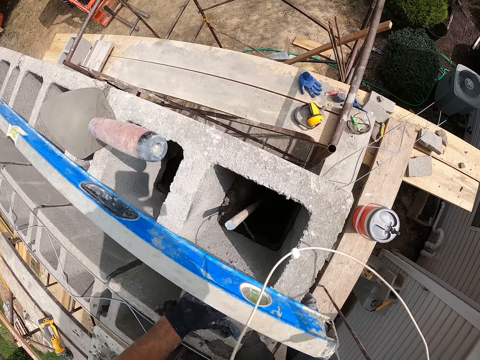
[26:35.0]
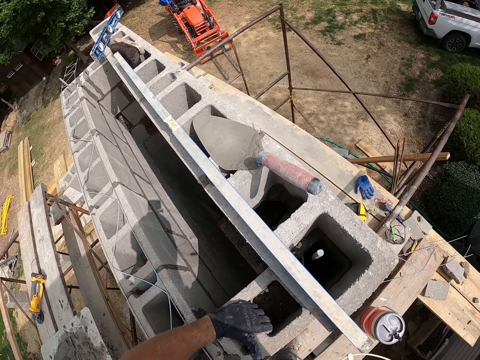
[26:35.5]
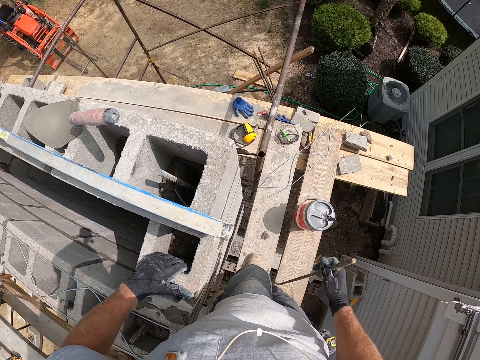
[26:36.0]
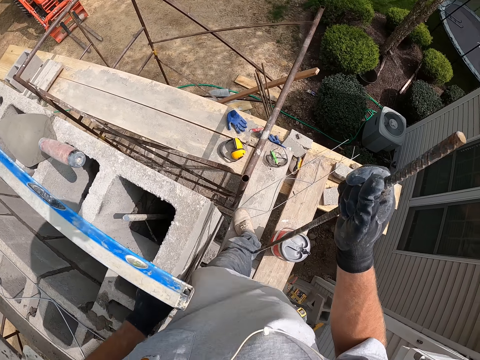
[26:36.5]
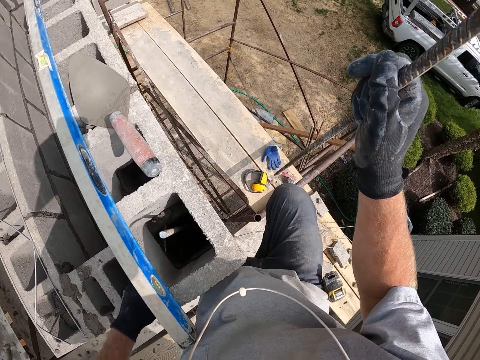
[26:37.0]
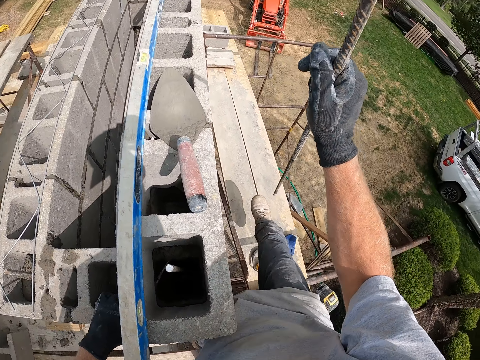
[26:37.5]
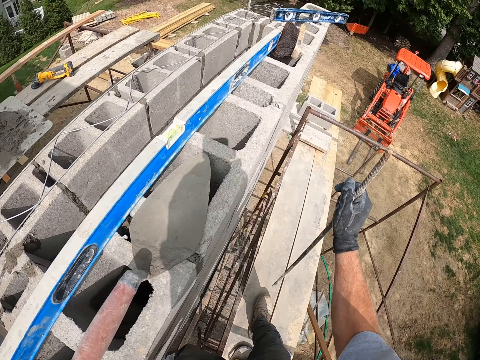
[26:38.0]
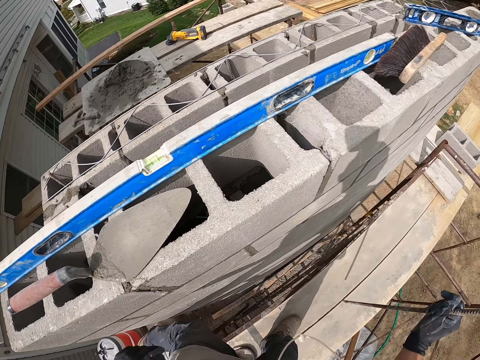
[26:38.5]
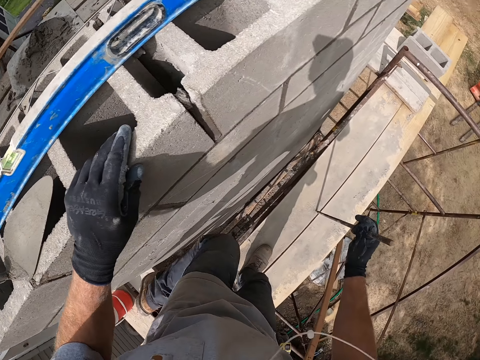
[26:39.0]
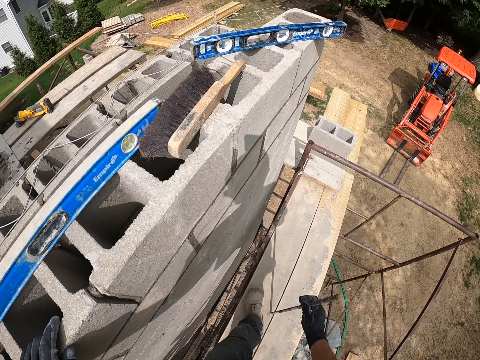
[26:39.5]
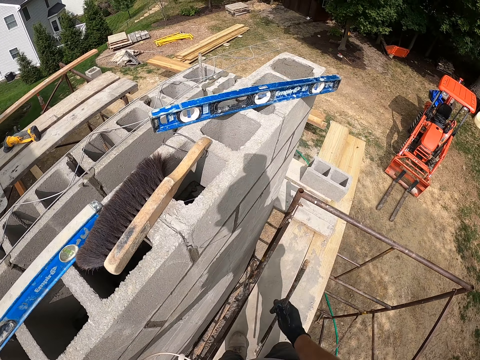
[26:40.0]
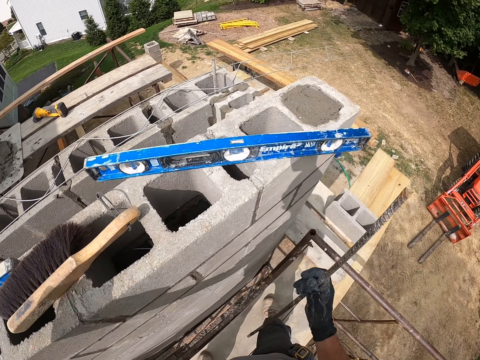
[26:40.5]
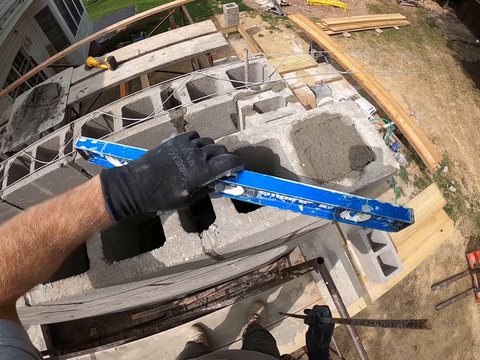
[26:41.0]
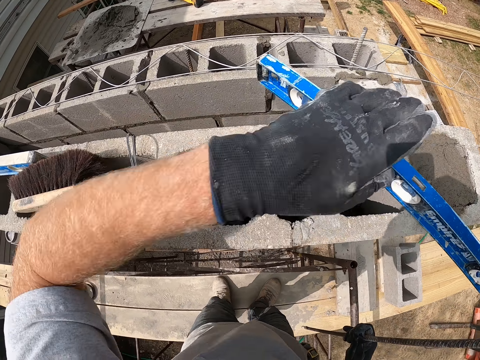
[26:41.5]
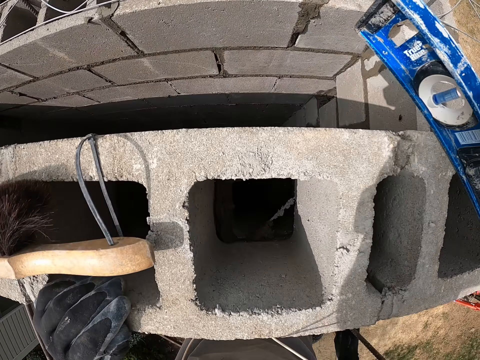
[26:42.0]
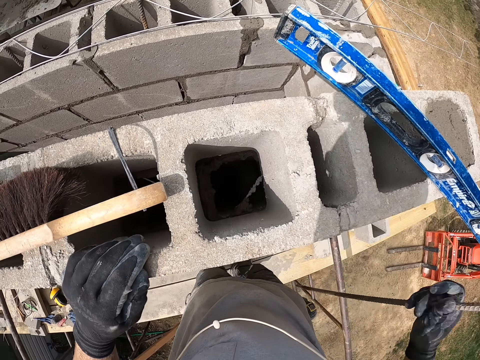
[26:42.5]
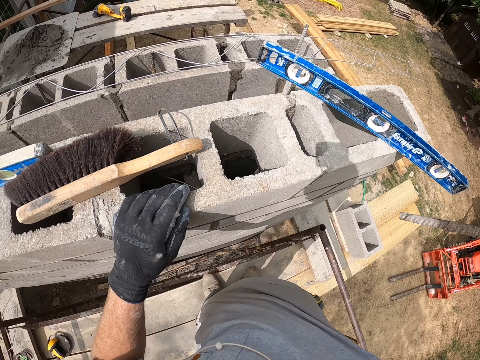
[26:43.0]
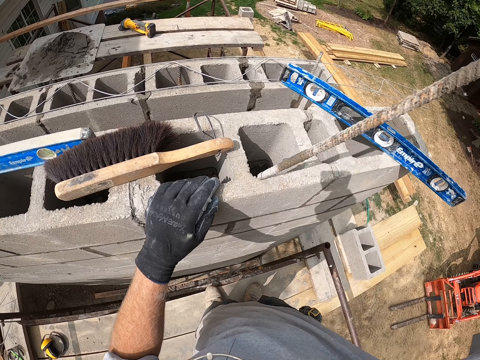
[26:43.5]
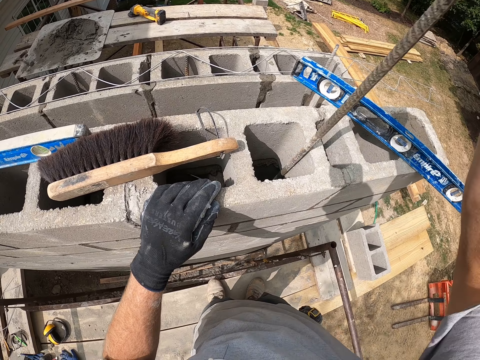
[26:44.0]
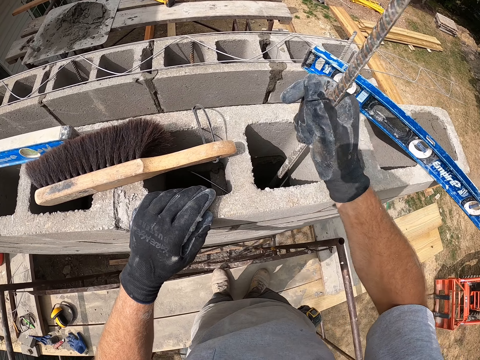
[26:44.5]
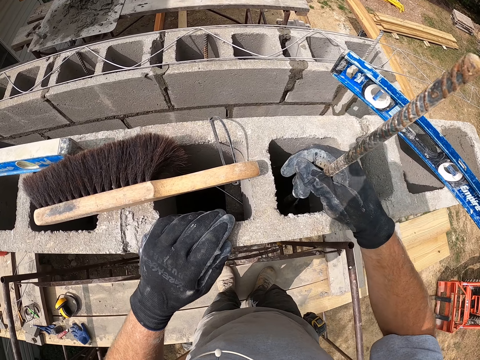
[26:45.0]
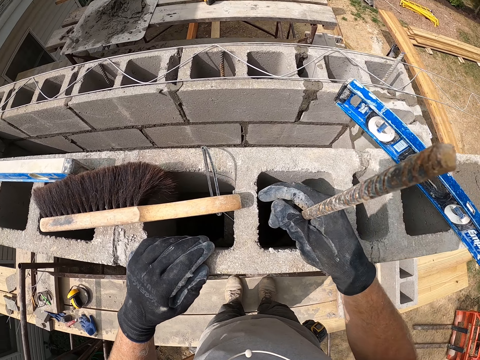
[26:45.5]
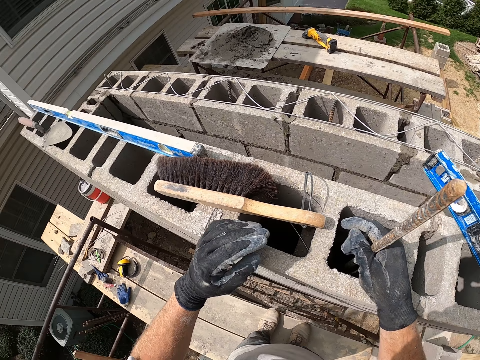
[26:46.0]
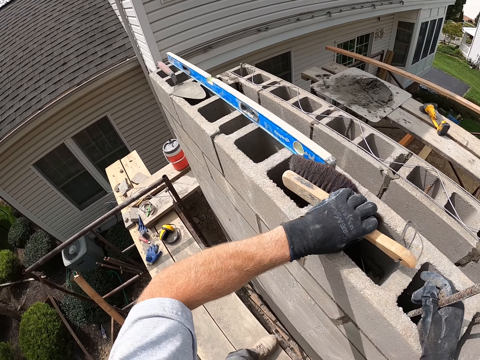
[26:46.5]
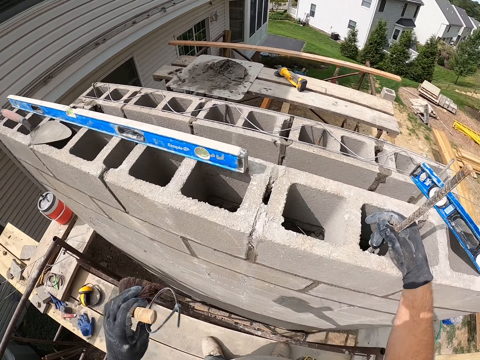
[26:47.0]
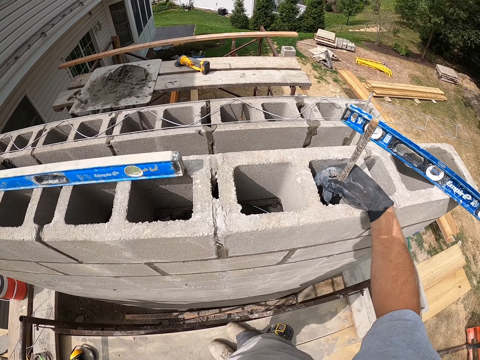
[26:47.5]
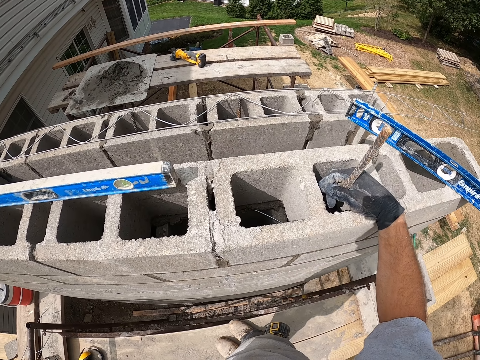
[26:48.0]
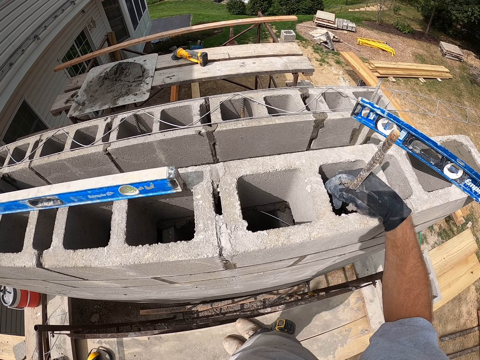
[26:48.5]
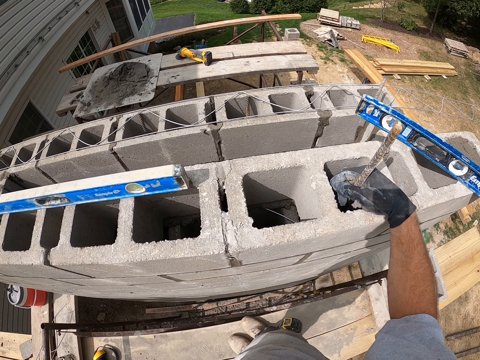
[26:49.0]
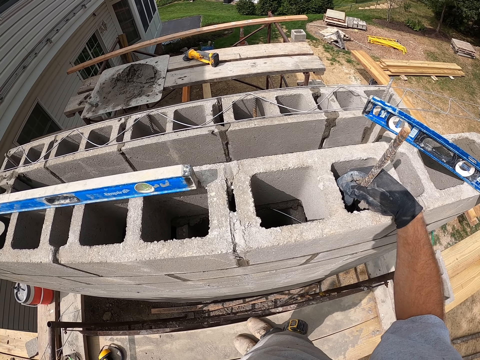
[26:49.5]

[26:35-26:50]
The camera wearer walks around on the construction site. He moves the spirit level on the concrete wall. He picks up an iron rod with his right hand. He puts the iron rod in the hole in the brick in the concrete wall. He picks up a brush on the concrete wall.

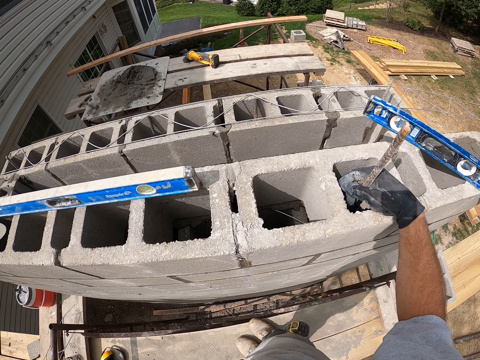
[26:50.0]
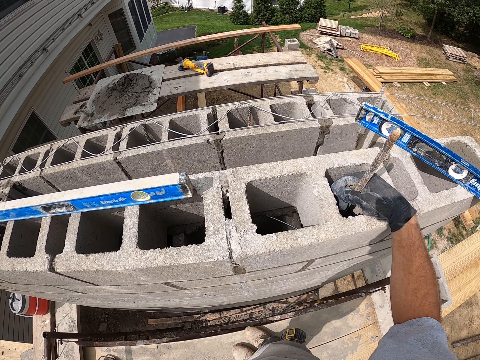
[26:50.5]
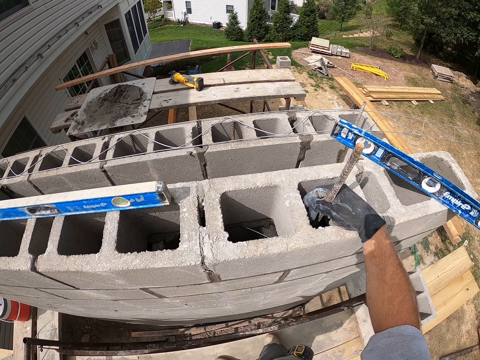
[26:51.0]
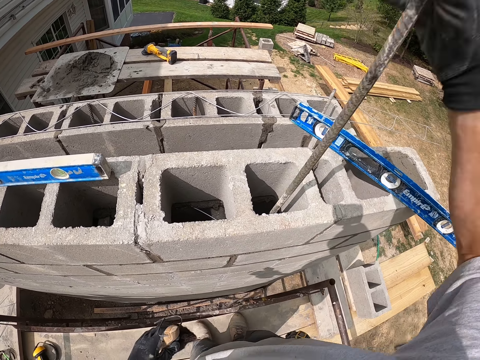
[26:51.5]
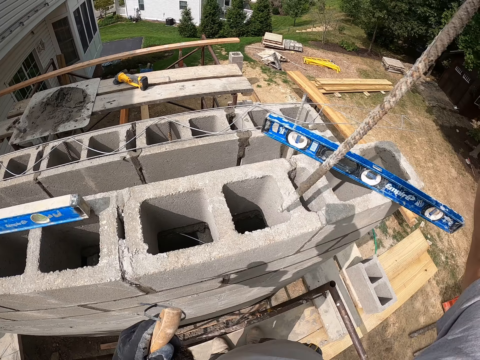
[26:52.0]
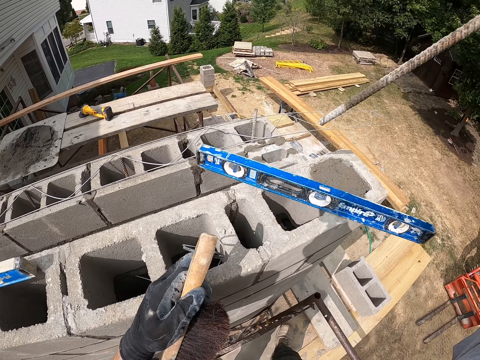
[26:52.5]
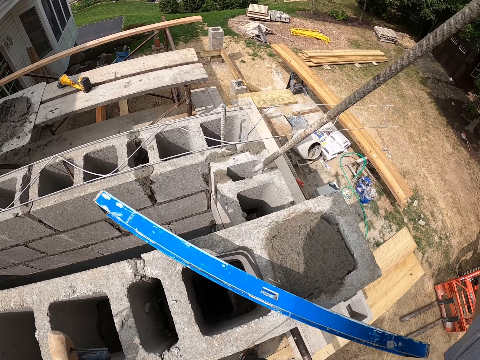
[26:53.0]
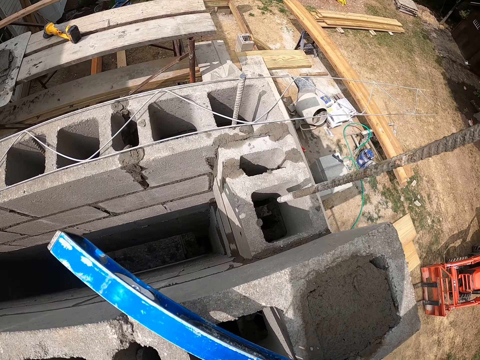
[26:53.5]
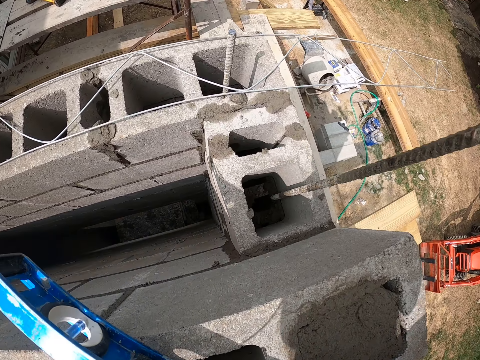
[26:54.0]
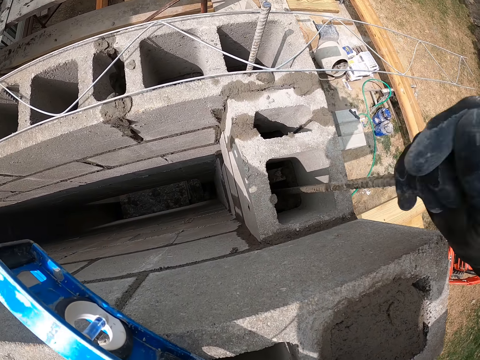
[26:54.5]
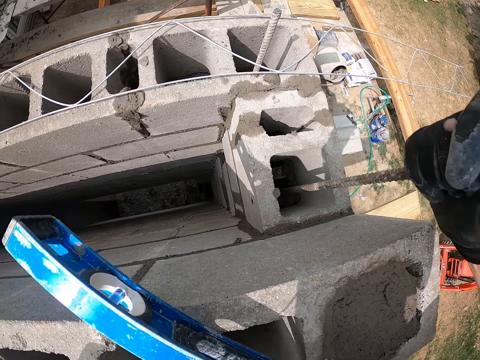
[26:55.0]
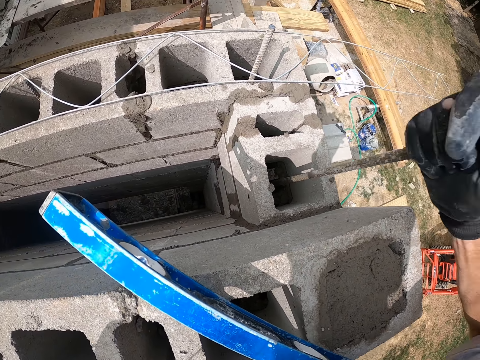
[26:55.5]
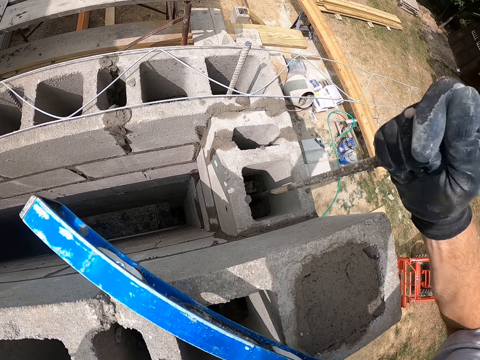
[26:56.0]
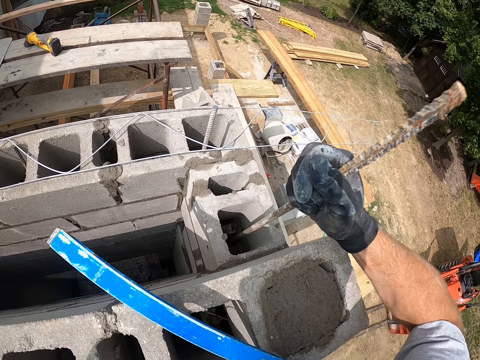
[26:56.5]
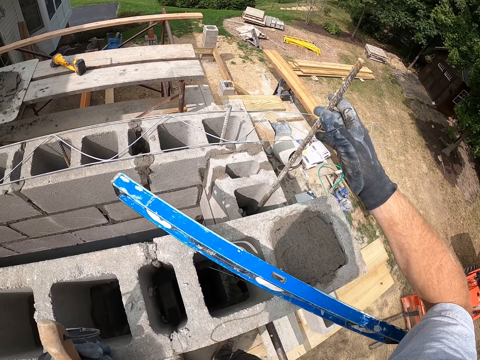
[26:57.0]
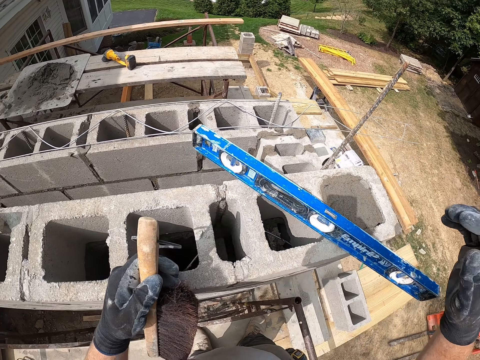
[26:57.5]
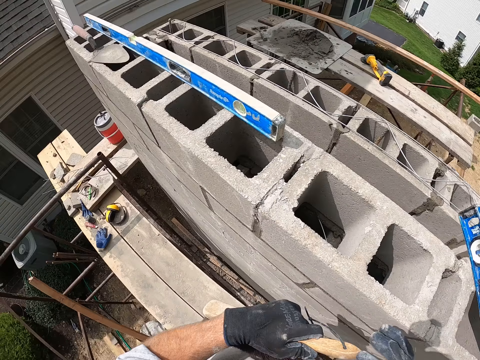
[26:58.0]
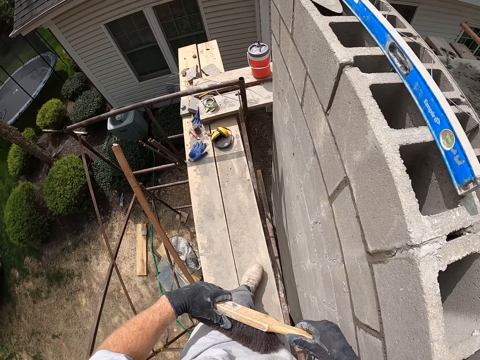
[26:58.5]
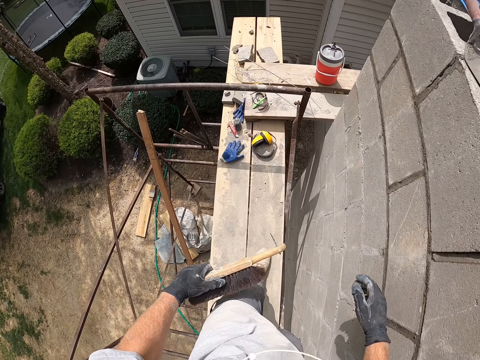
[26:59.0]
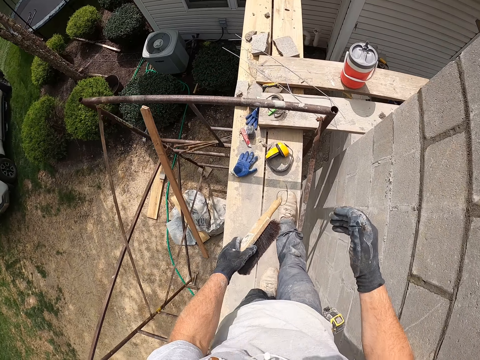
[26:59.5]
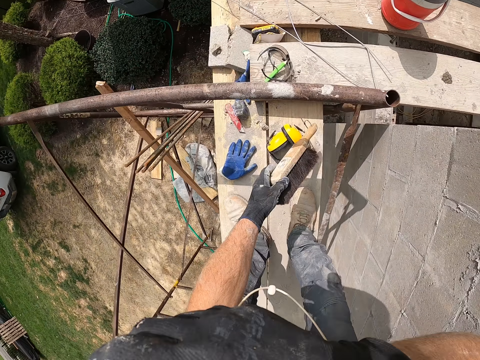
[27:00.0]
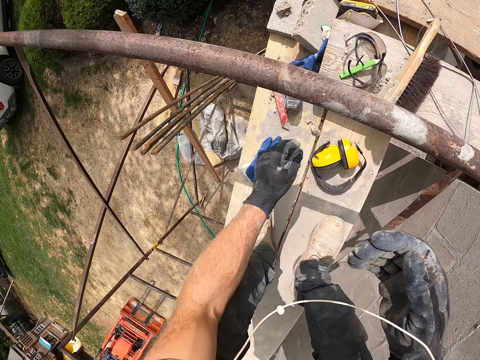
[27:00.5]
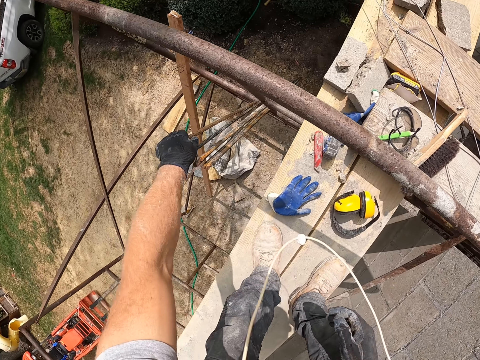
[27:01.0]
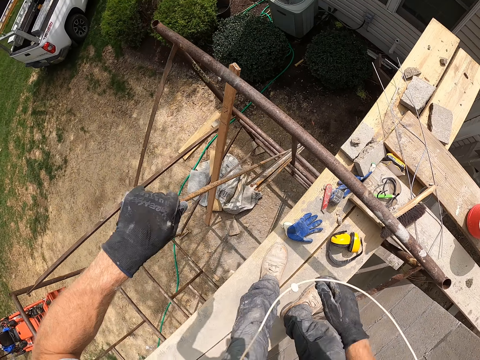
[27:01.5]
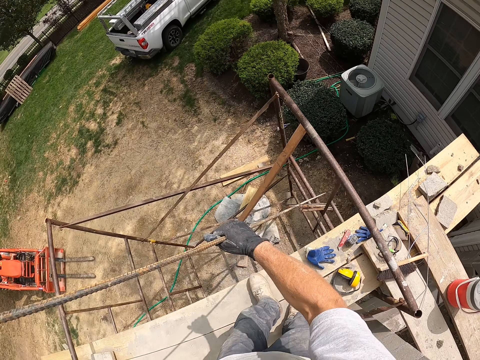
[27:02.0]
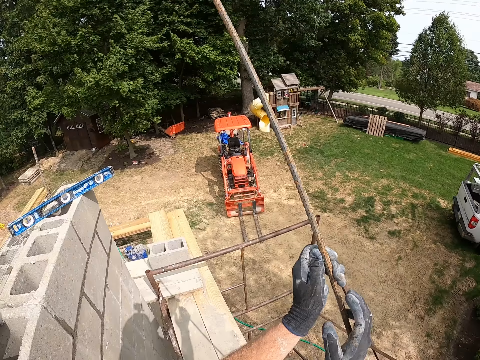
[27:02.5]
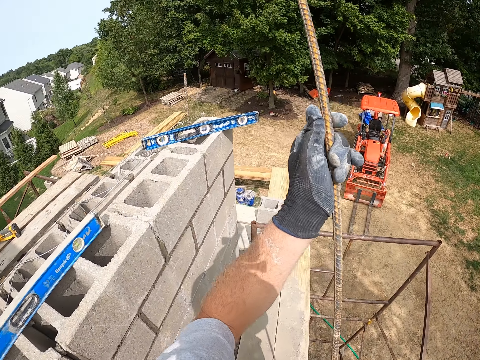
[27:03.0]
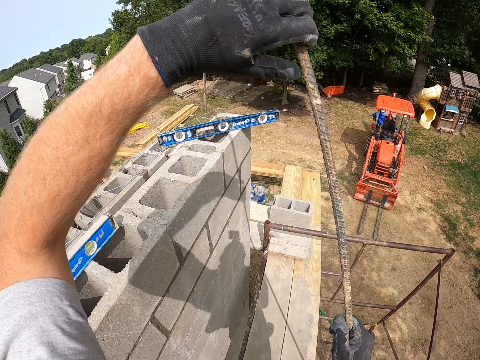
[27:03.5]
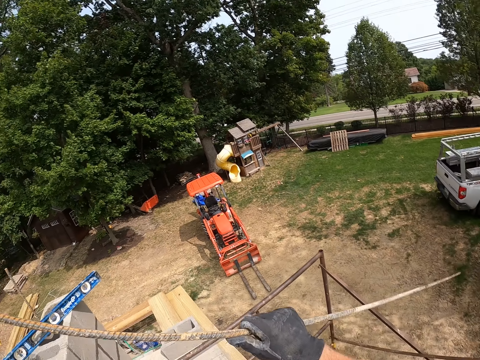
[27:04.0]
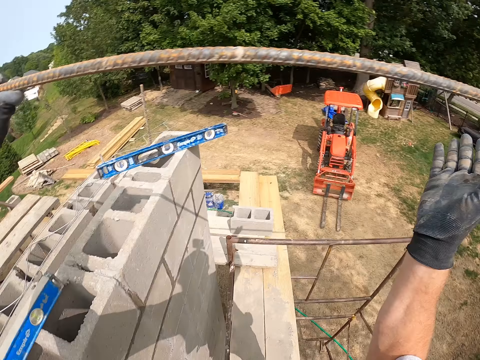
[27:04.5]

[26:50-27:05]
The camera wearer removes the iron rod from the concrete wall. He puts the iron rod in another hole in the concrete wall. He walks around on the construction site. He drops the brush on the wooden plank. He pulls another iron rod with his hands.
